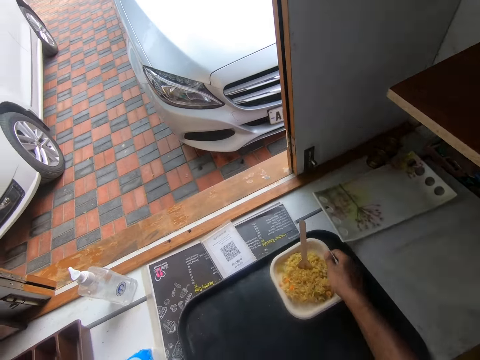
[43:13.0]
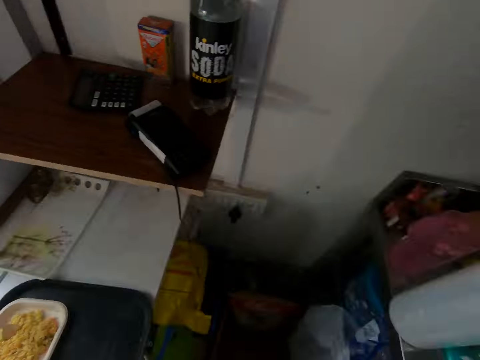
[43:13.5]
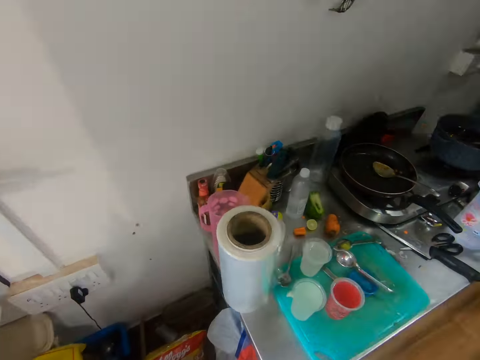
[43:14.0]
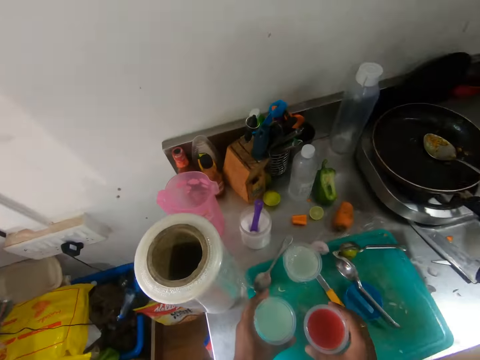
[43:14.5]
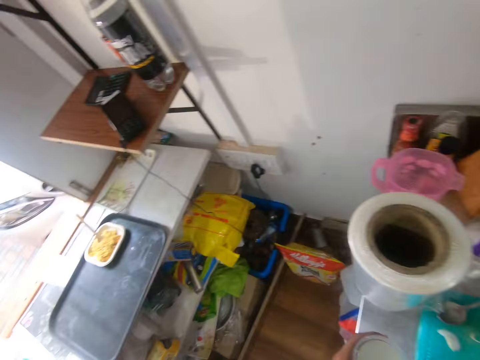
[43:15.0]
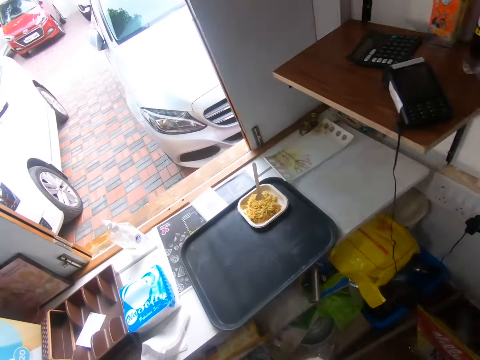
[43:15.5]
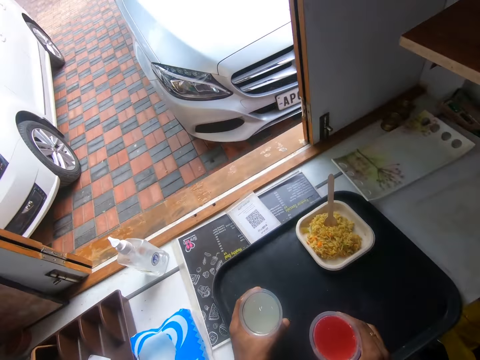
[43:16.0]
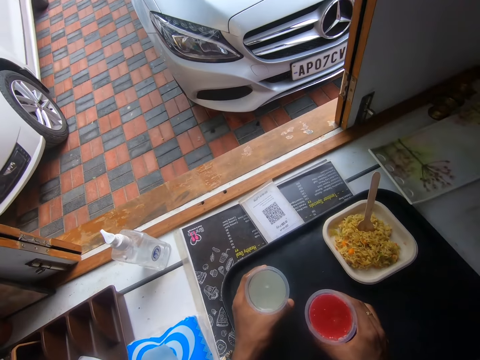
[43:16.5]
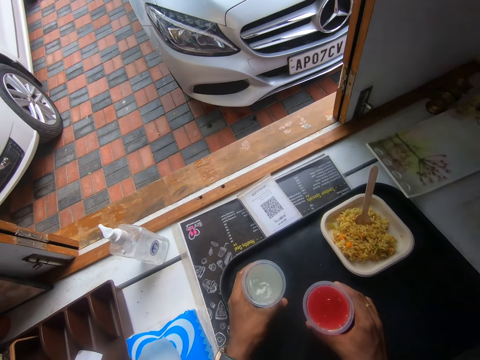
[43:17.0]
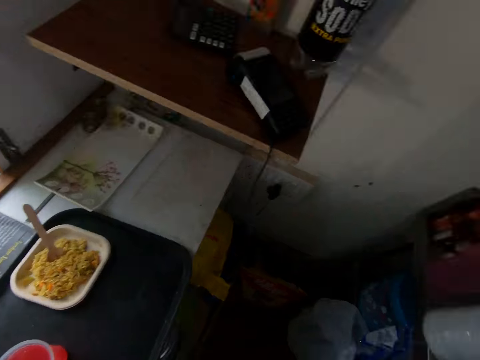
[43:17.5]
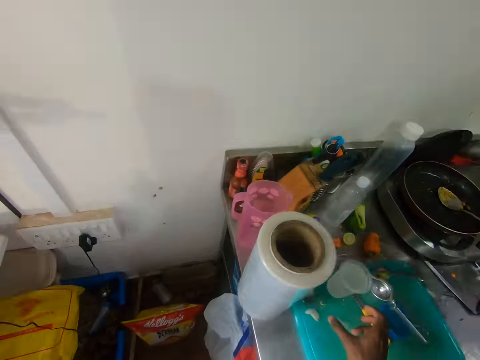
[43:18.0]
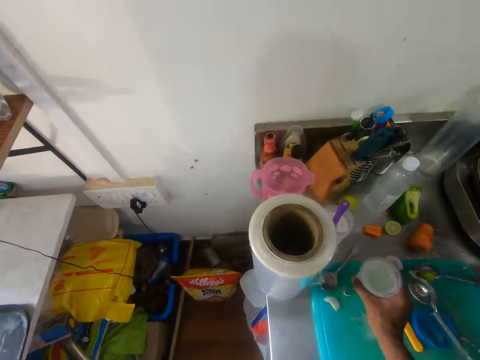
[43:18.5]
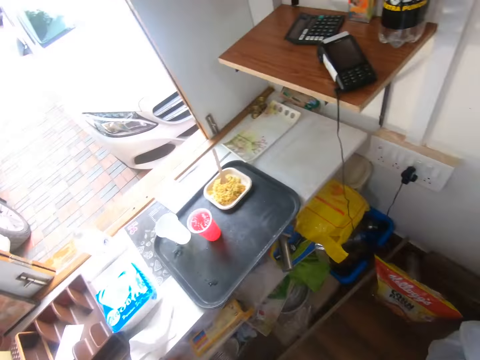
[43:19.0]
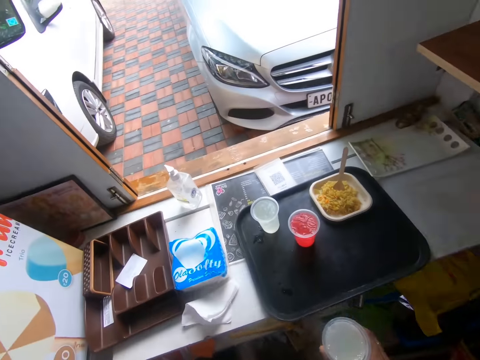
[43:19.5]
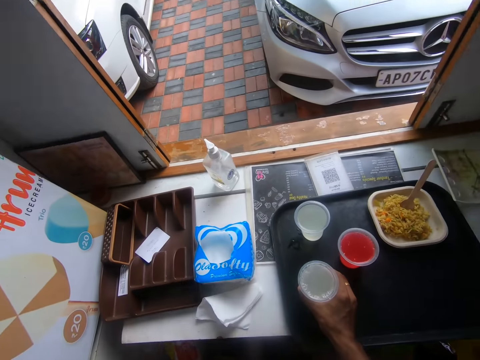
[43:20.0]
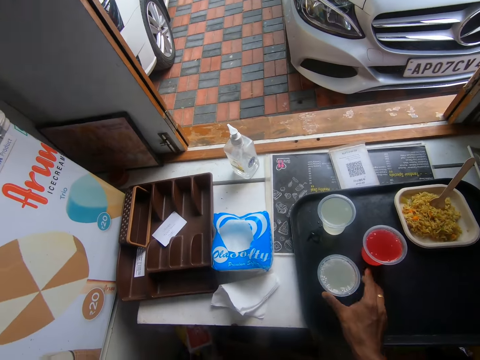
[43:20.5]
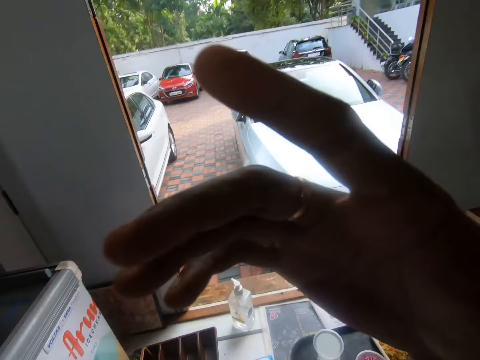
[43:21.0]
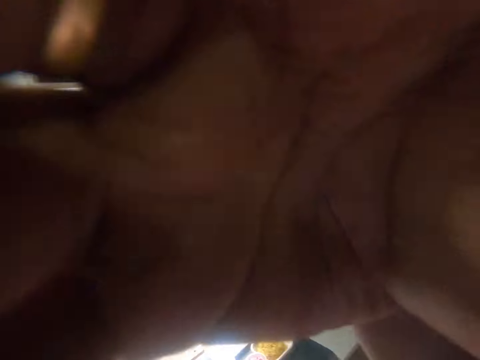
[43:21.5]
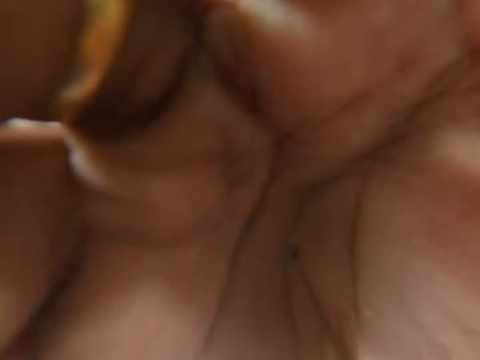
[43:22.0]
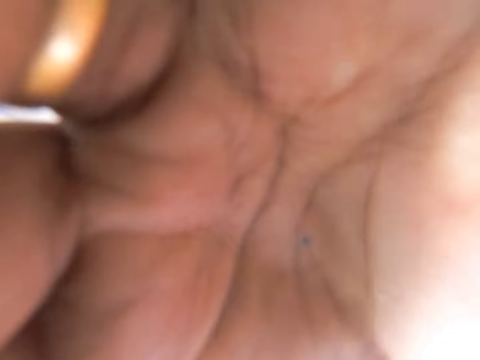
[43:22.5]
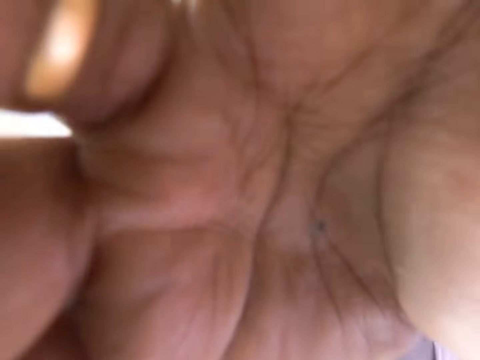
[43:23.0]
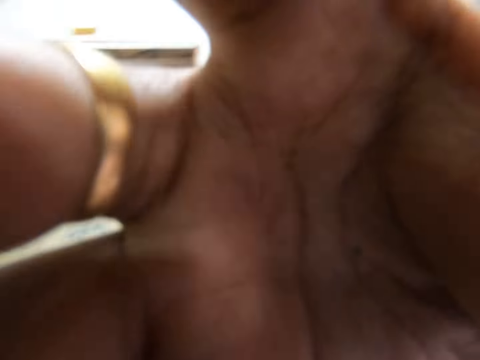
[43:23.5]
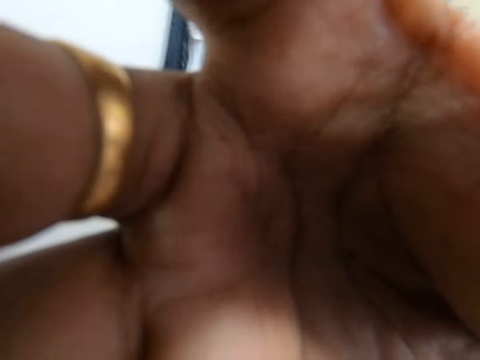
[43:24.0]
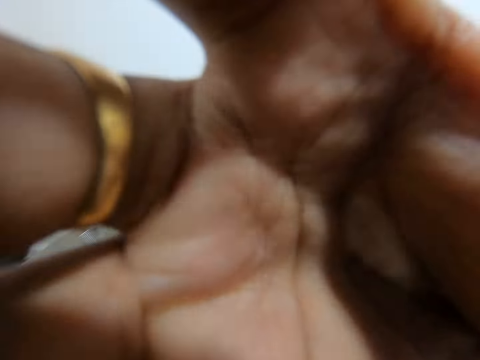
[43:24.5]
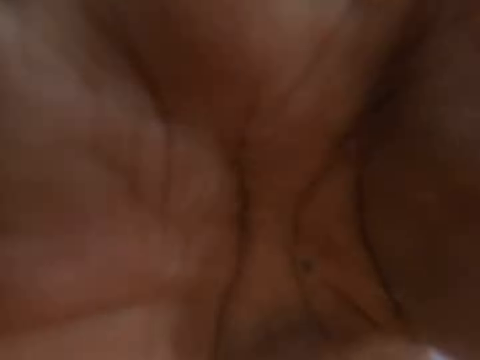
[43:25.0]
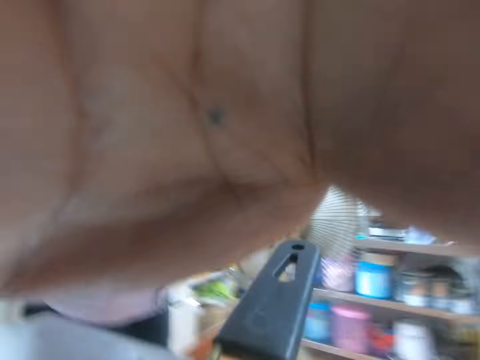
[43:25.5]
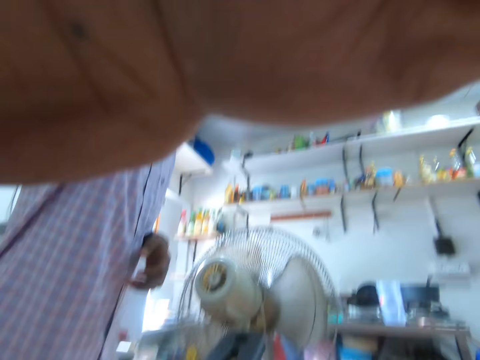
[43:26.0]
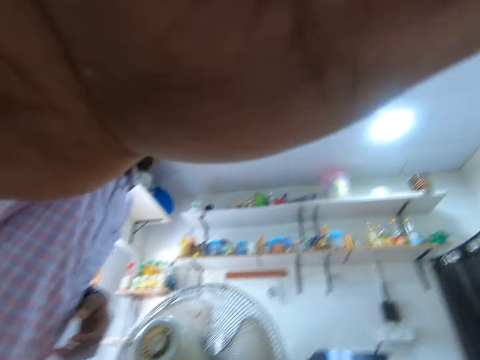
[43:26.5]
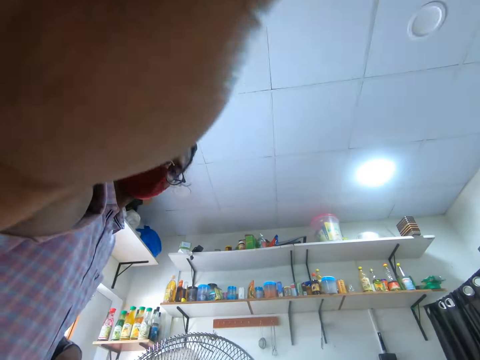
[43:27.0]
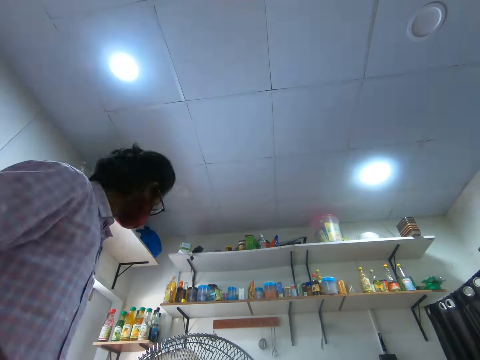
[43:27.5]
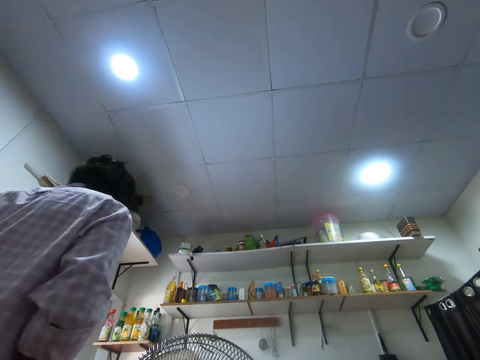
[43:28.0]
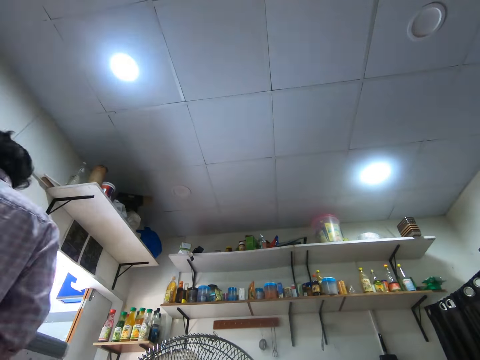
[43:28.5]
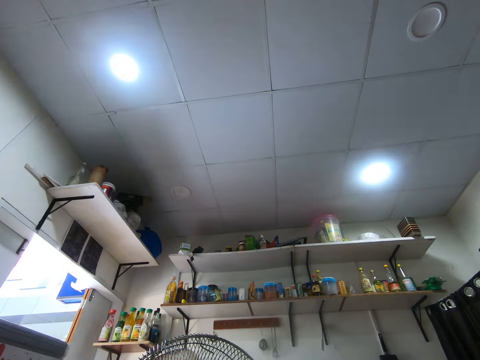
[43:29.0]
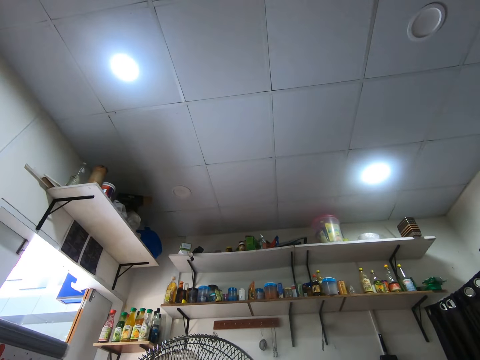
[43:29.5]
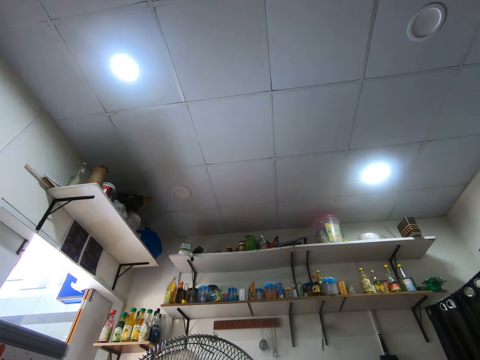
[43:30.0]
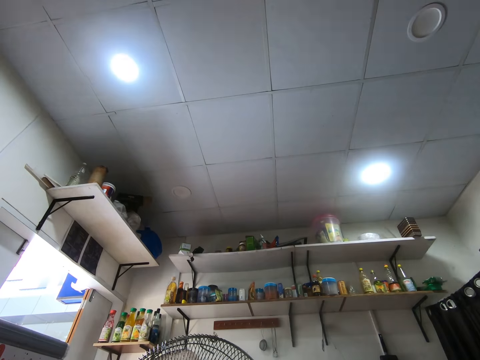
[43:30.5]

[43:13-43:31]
The camera wearer places the spaghetti on the tray. He picks up the cup of lemon juice from the chopping board with his left hand. He picks up the cup of juice from the chopping board with his right hand. He drops the cup of lemon juice on the tray with his left hand. He drops the cup of juice on the tray with his right hand. He picks up the cup of lemon juice from the chopping board with his right hand. He drops the cup of lemon juice on the tray with his right hand. He removes a camera from his head with his right hand. He places the camera down.

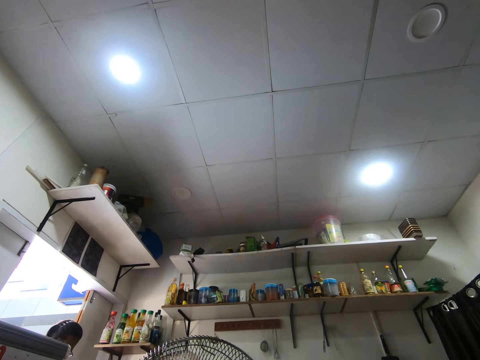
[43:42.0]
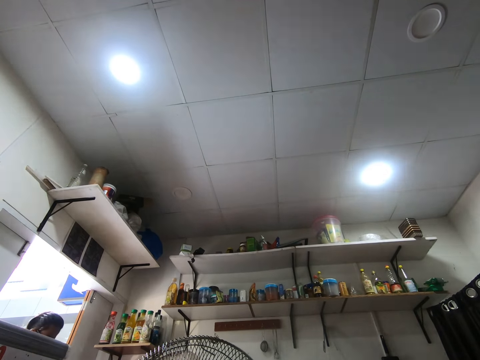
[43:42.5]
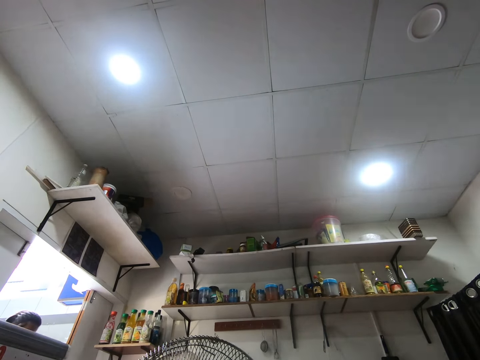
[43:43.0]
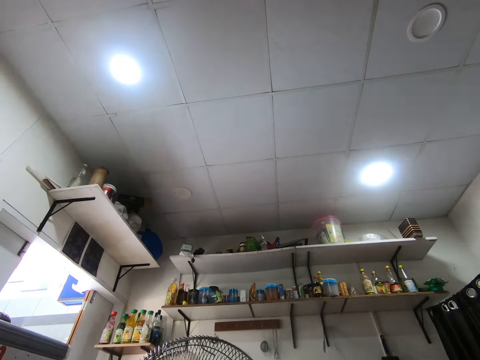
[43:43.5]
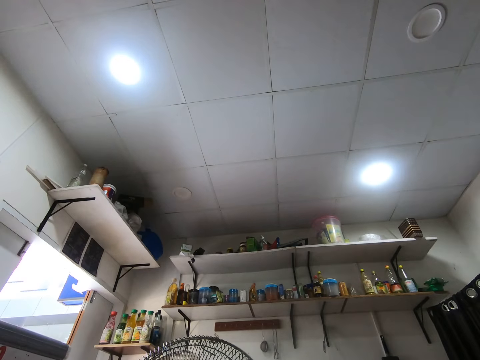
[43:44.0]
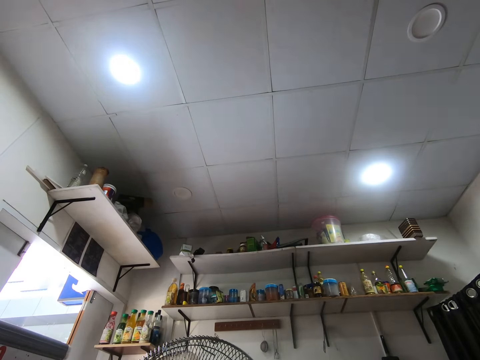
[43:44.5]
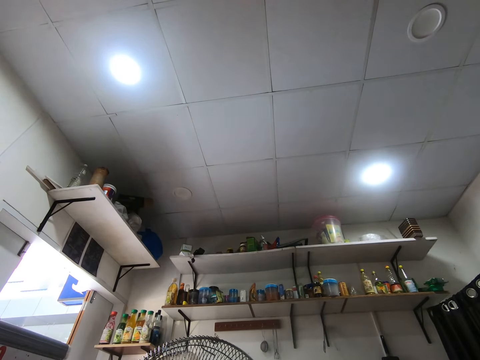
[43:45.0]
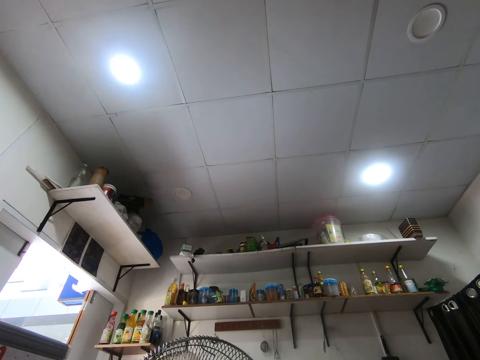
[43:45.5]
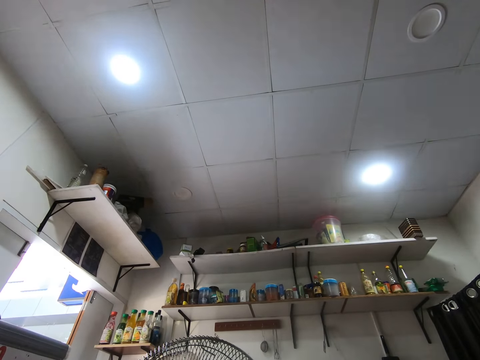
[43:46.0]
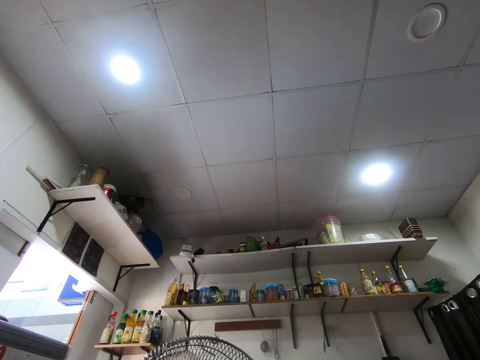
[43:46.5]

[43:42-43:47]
The camera wearer walks around the cafe.

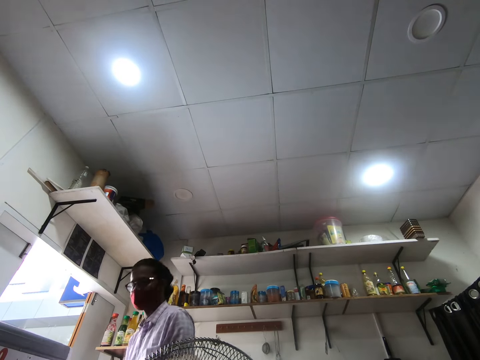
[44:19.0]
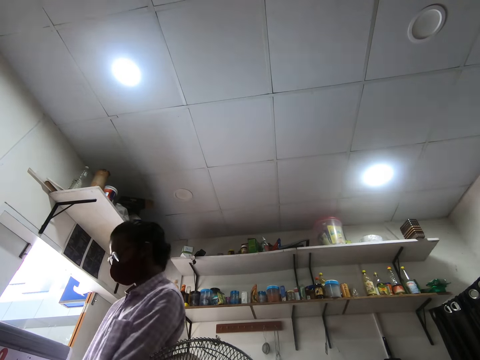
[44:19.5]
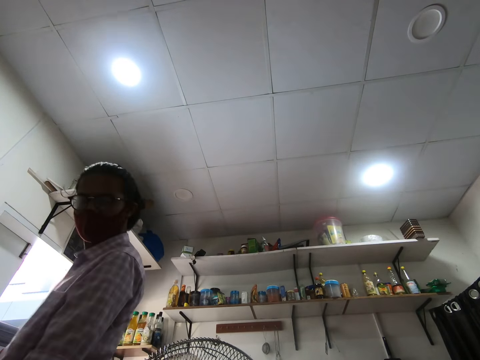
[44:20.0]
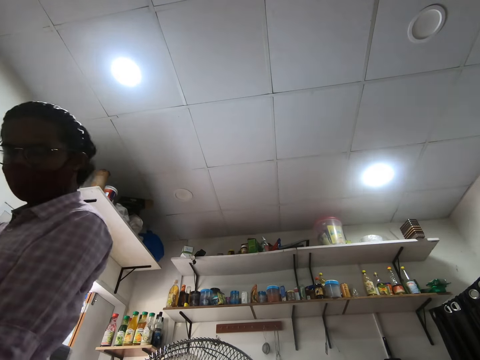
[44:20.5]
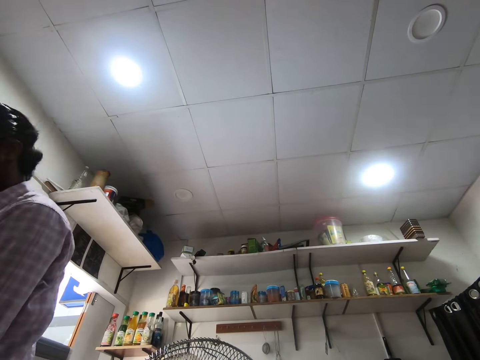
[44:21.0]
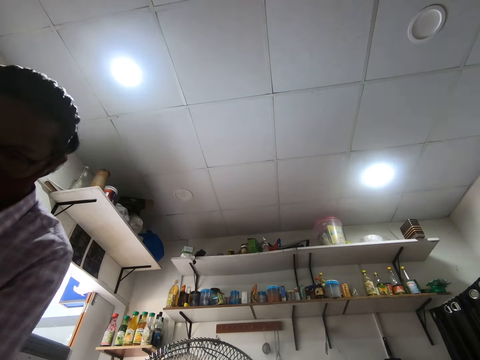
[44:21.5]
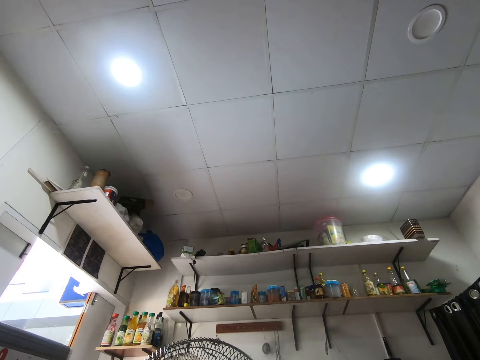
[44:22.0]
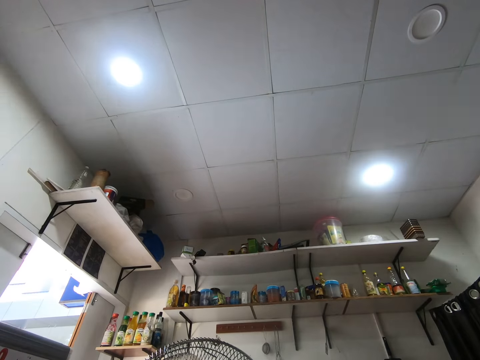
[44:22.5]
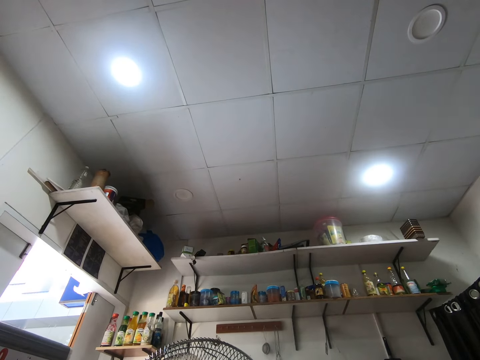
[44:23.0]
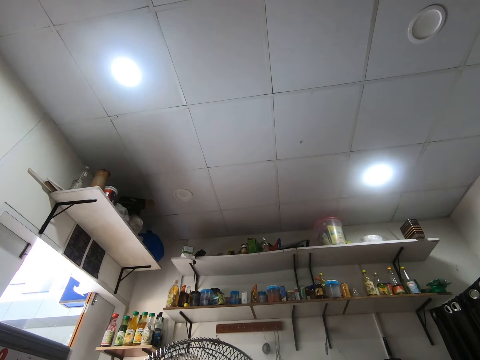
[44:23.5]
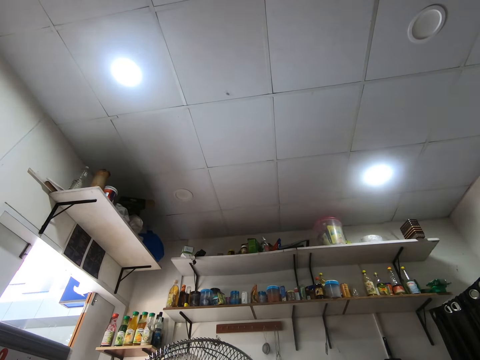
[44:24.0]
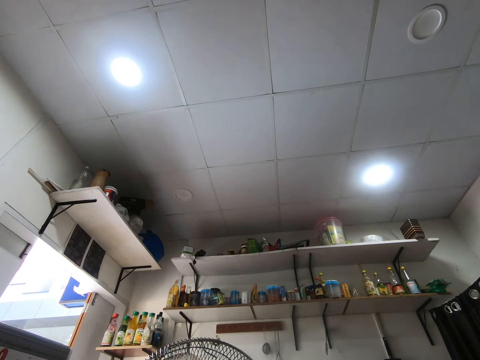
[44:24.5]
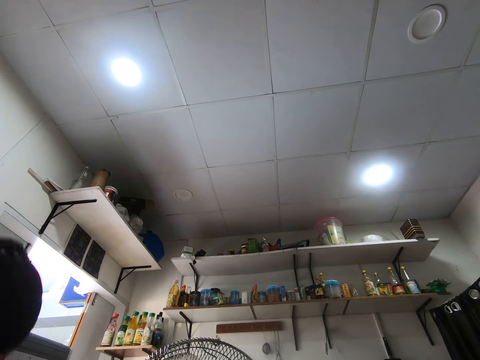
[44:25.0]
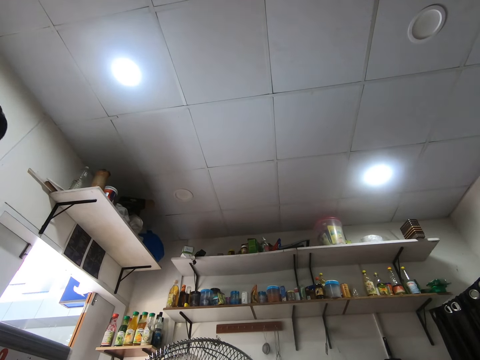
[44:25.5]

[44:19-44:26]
The camera wearer looks at the camera.
